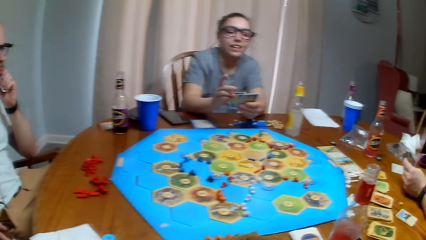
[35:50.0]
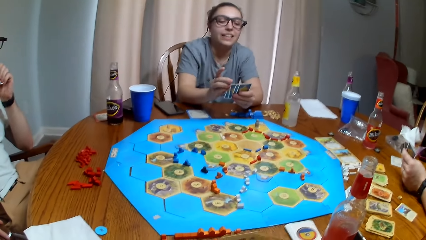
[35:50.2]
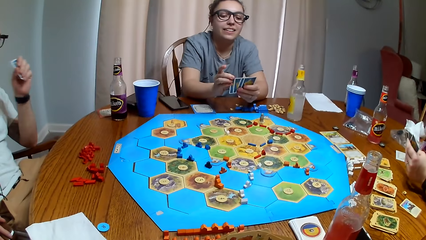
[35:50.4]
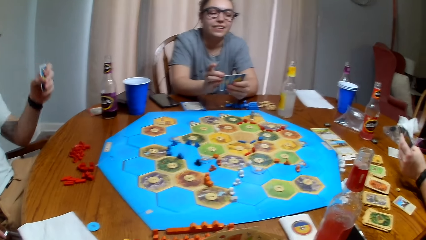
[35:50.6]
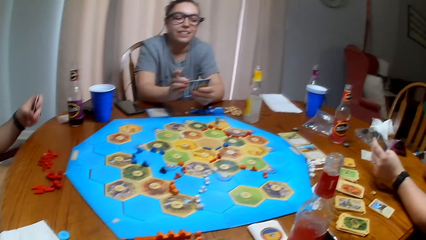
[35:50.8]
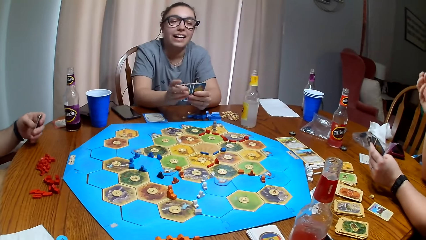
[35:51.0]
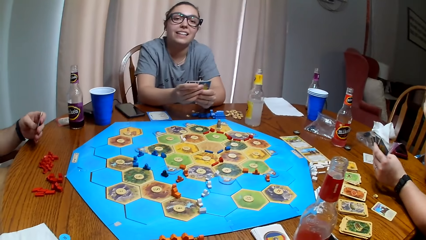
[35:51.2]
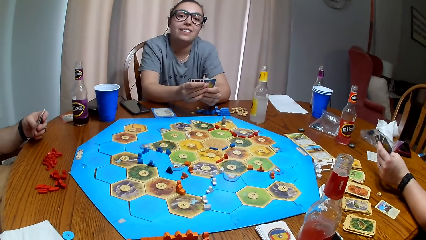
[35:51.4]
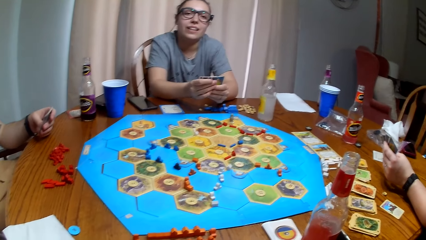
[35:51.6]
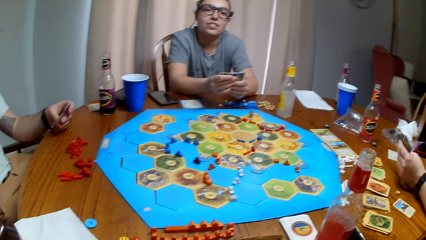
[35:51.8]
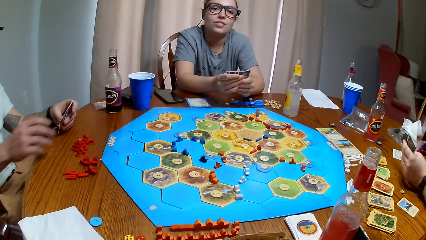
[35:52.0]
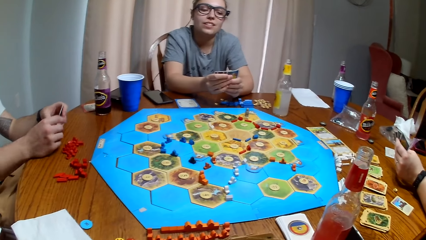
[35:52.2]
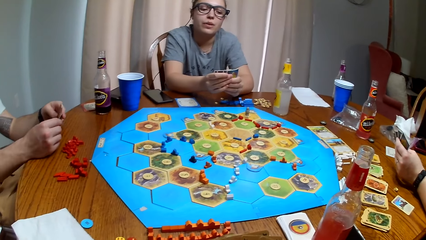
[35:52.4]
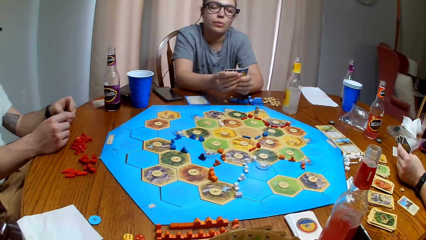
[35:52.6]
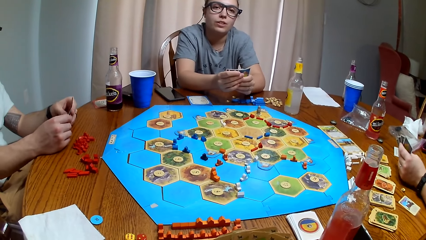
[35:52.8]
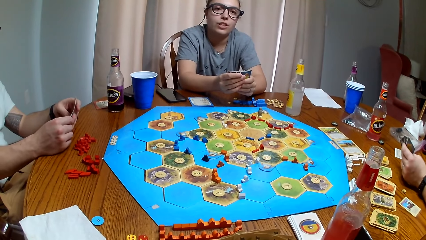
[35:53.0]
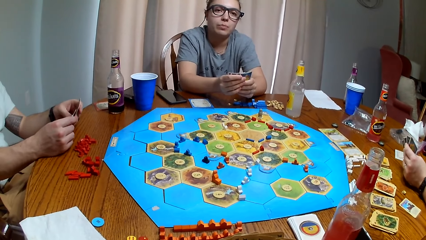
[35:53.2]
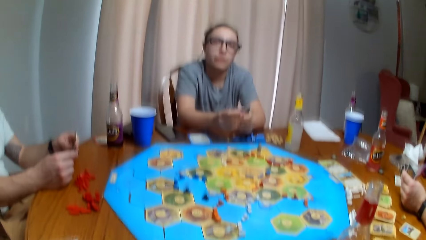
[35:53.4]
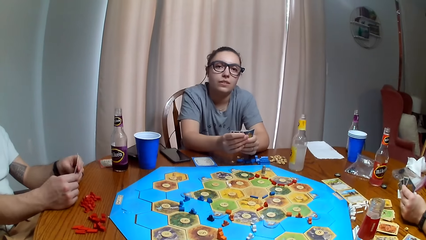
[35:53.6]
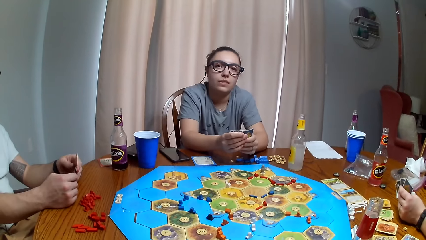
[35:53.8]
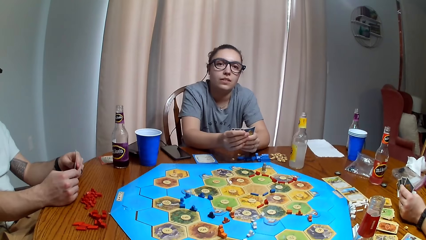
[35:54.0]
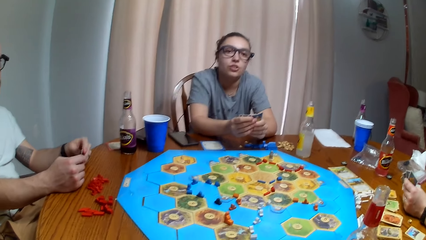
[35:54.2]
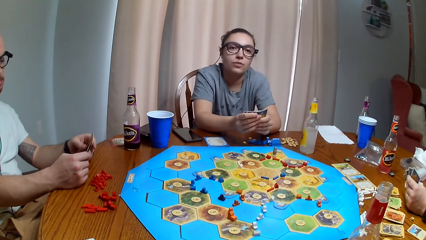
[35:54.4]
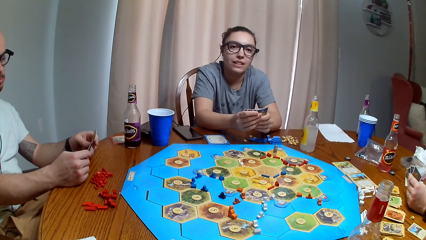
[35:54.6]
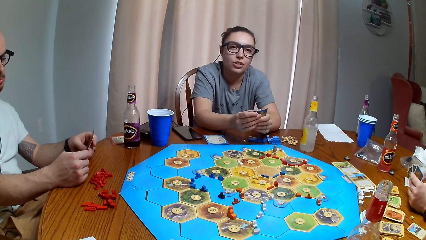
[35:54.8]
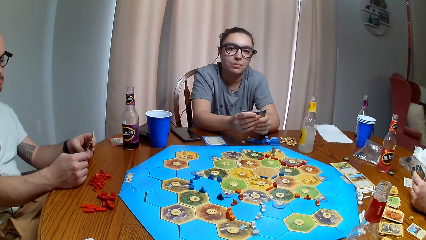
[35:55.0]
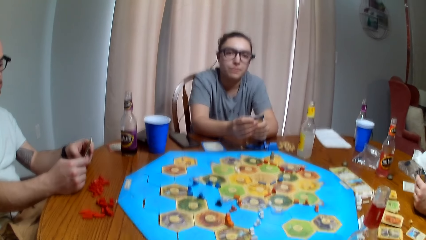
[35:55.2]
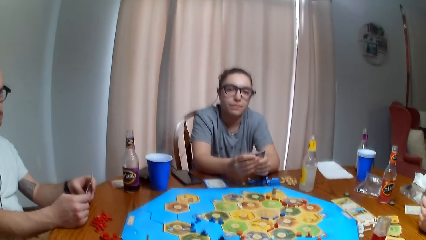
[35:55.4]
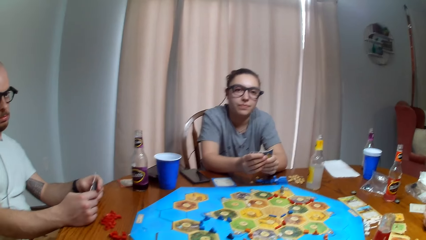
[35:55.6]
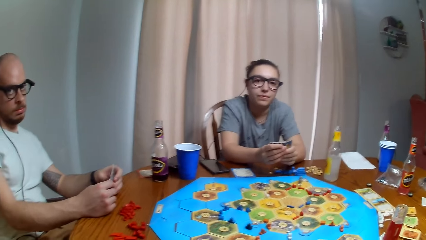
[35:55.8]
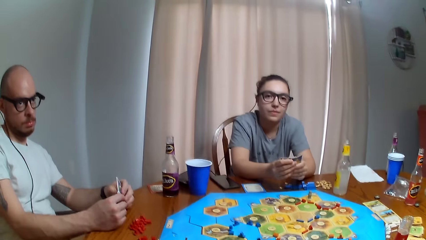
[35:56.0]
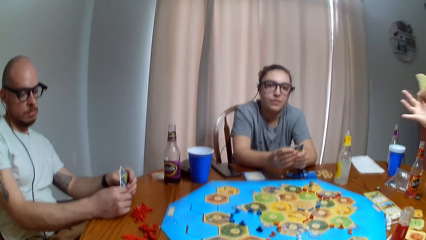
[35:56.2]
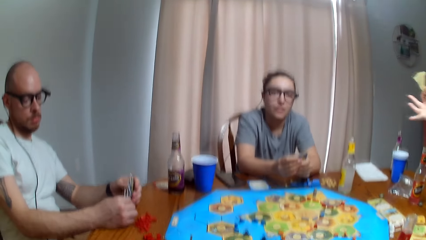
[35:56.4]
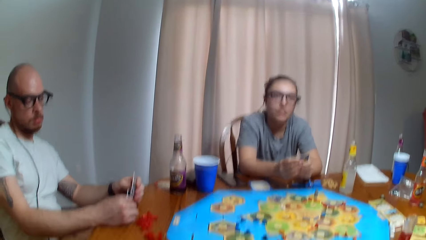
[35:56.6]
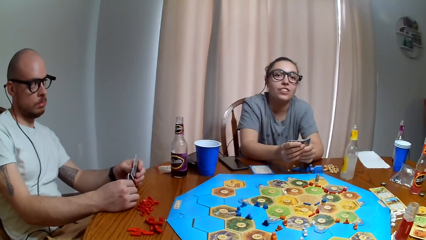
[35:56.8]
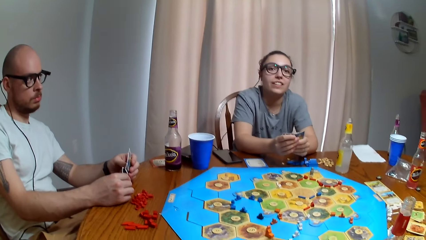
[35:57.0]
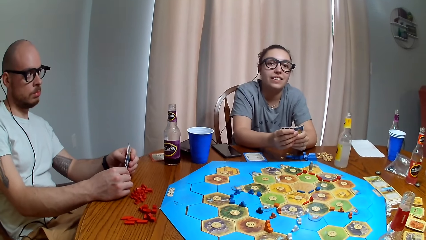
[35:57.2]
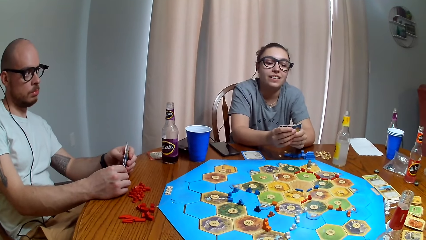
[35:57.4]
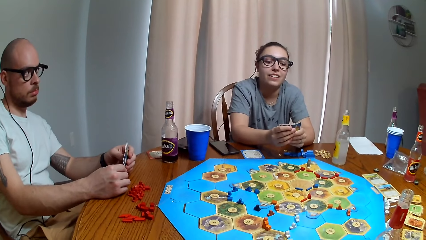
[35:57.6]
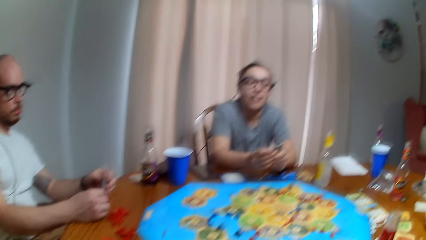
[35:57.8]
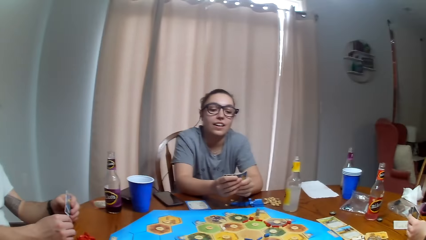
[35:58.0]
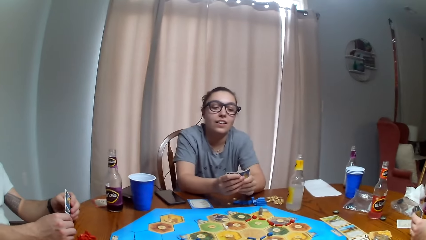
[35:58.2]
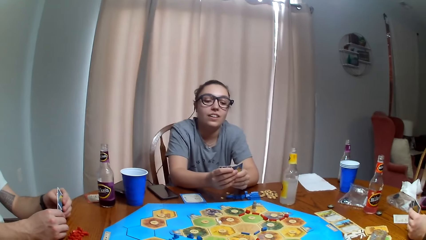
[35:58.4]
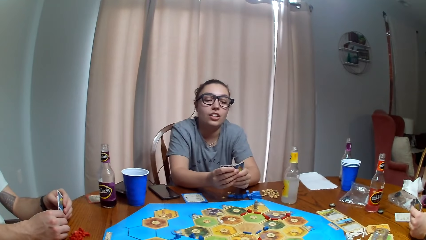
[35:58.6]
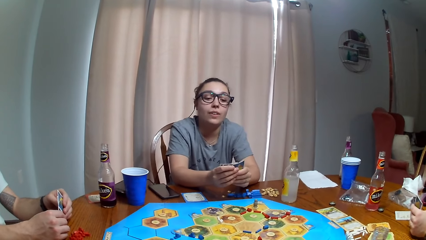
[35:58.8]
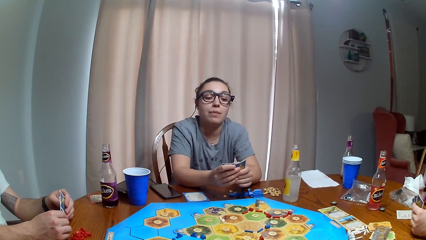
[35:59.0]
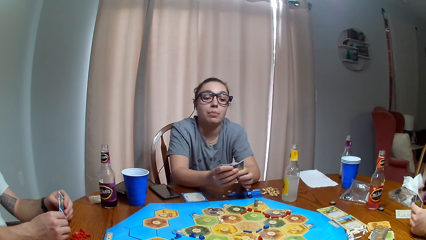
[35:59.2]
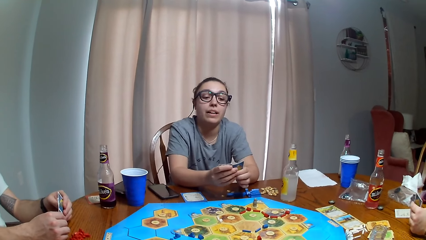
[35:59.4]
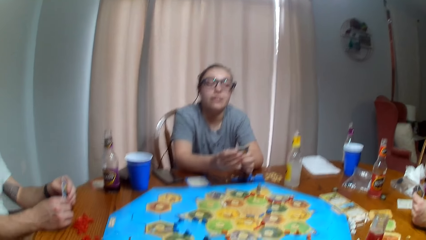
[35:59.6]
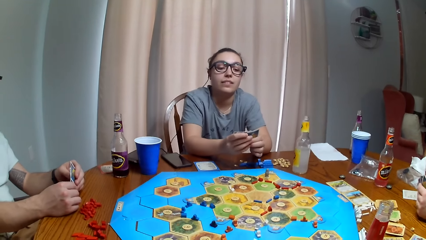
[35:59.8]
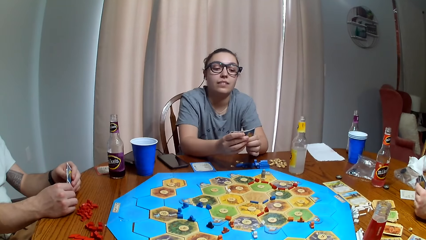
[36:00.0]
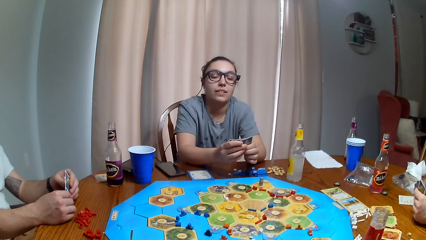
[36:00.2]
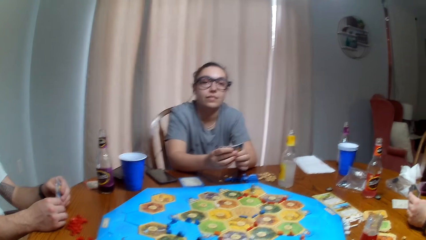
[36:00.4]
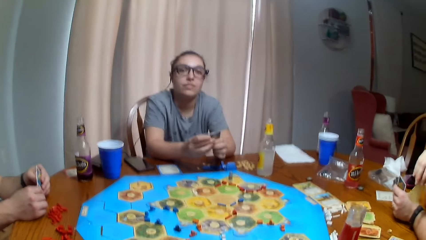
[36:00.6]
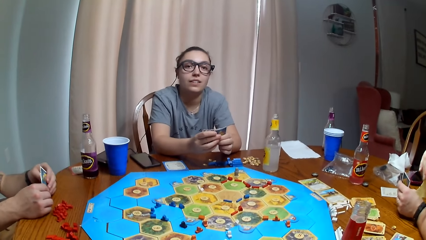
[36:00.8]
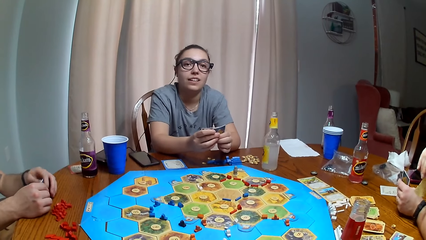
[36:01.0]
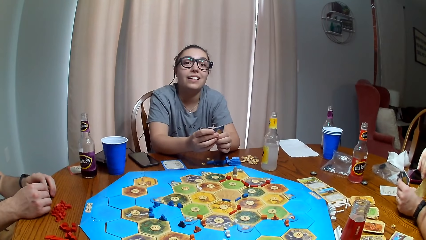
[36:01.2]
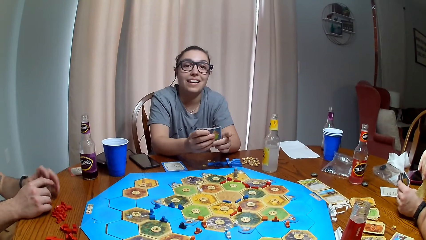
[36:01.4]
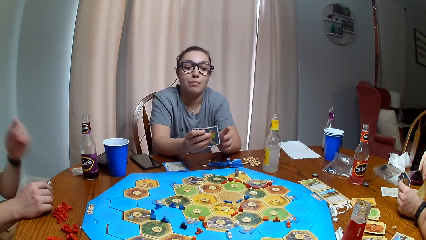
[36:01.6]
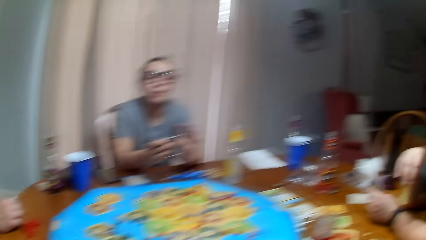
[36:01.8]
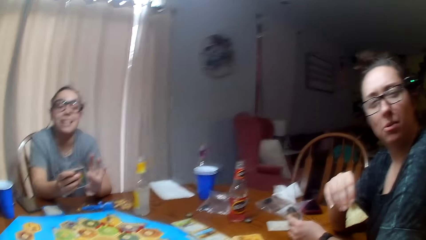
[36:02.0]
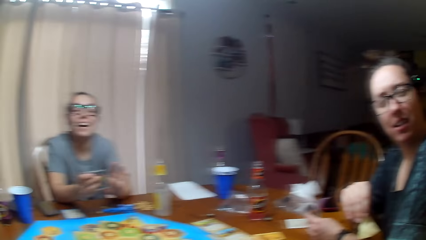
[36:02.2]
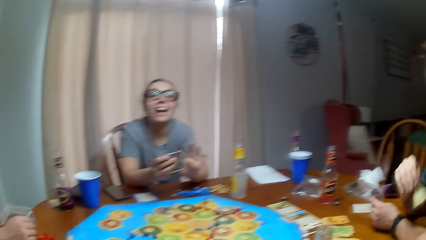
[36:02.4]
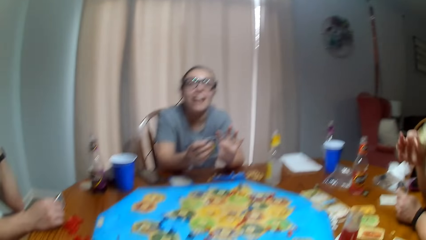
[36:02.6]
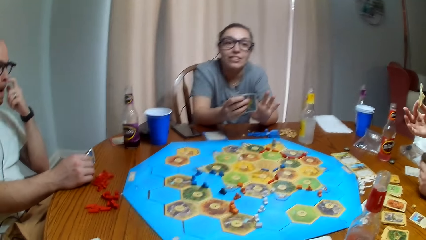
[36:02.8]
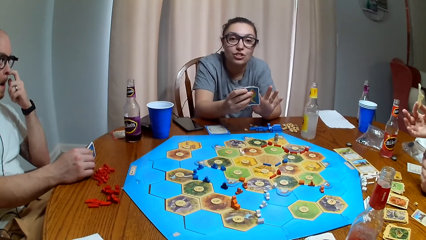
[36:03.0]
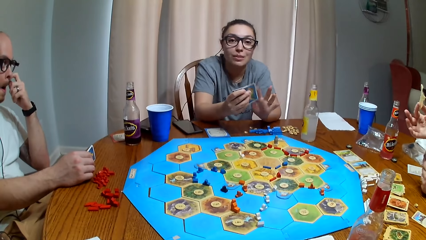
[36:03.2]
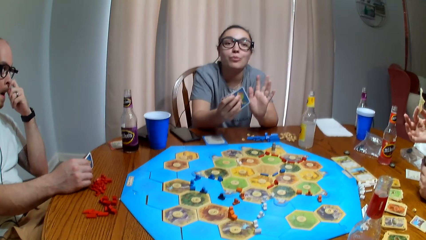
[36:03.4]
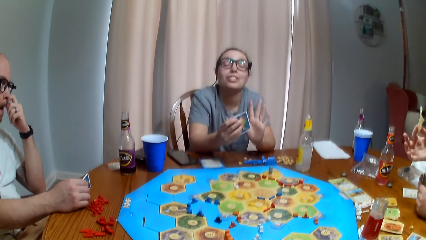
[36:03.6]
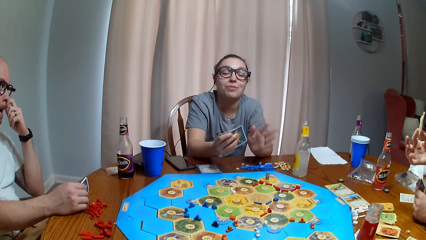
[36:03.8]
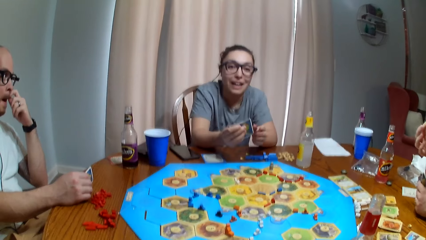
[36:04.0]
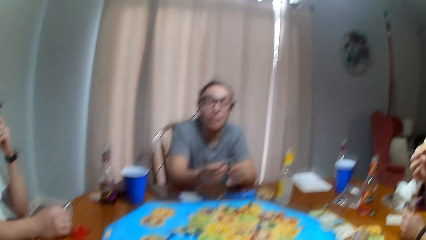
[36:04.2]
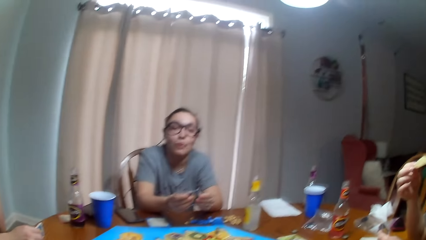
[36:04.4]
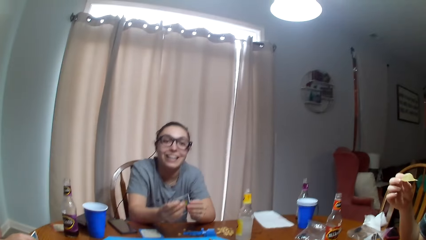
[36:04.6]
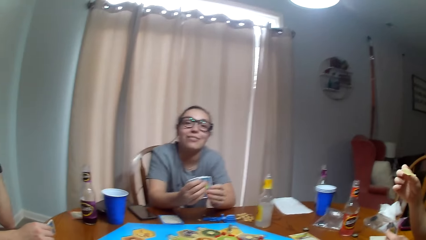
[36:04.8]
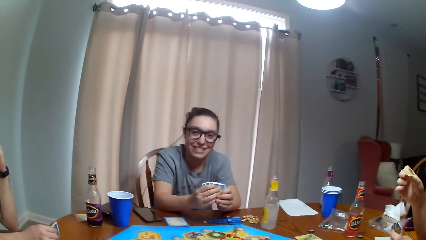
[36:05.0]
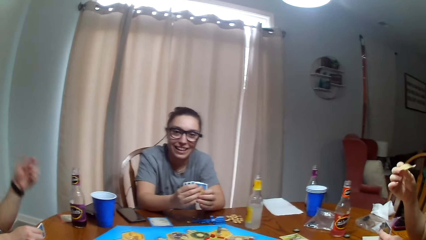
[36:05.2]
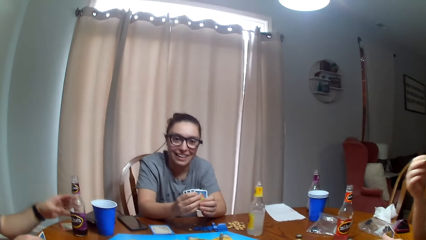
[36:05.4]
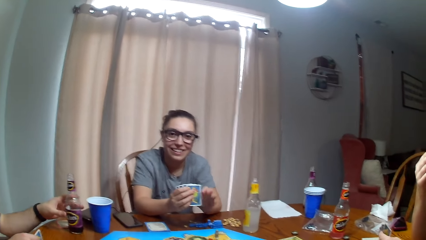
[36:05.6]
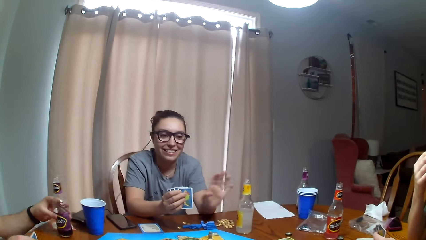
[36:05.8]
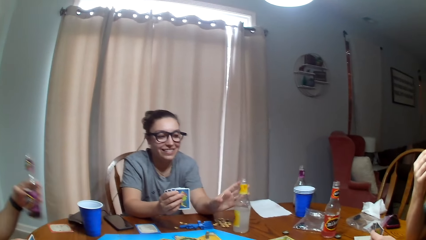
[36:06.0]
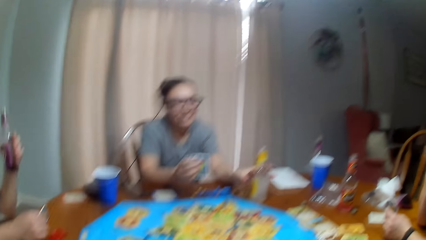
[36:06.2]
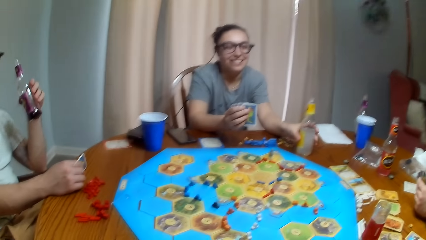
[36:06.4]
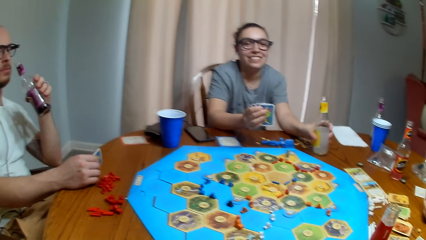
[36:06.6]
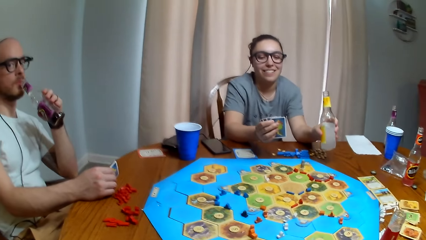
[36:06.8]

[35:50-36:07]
The camera wearer dialogues with a person. A man picks the soda.
